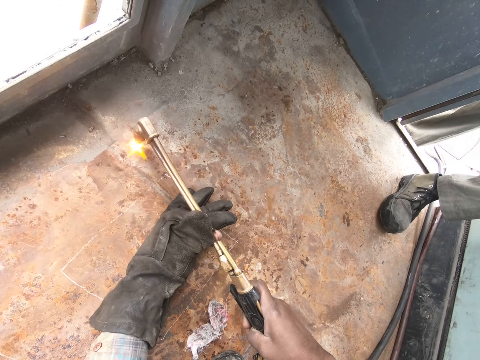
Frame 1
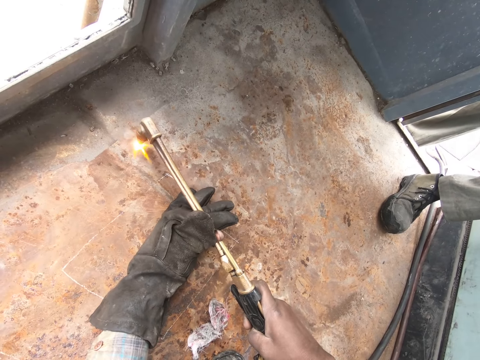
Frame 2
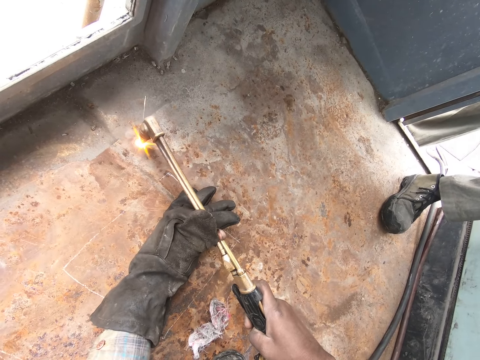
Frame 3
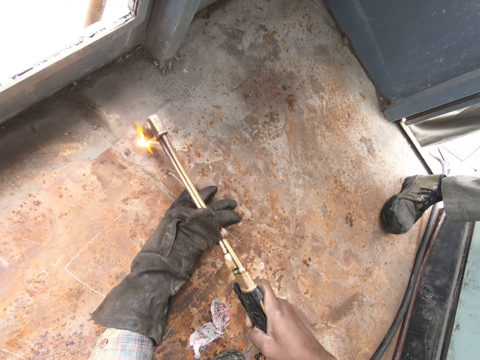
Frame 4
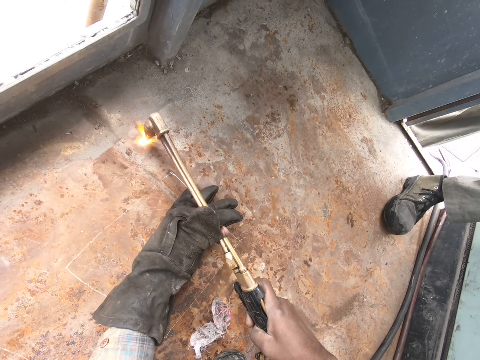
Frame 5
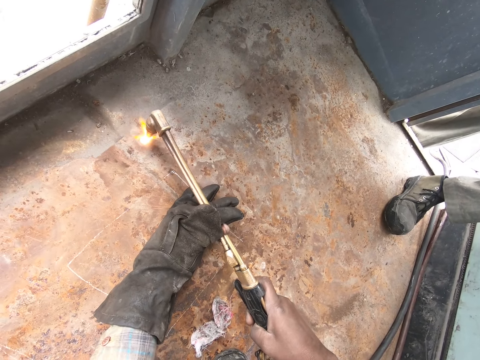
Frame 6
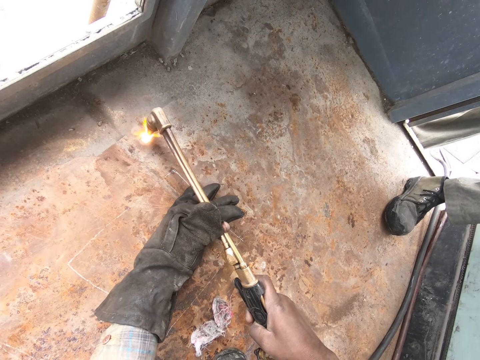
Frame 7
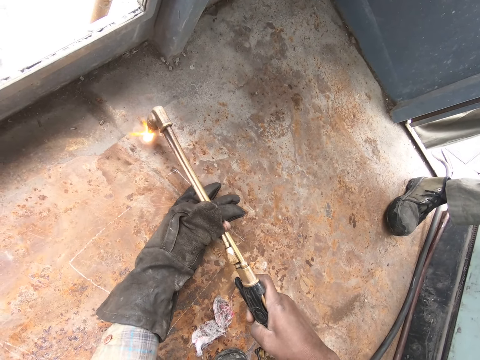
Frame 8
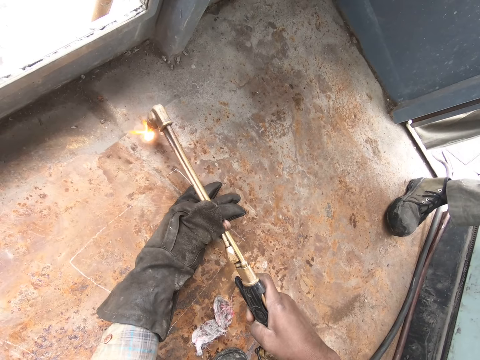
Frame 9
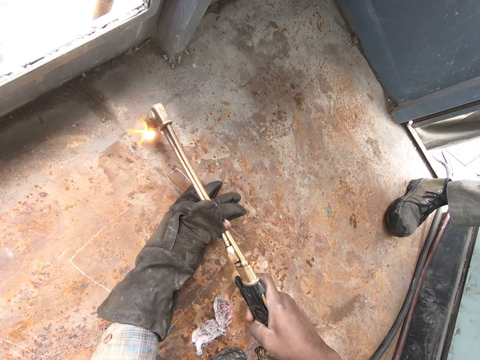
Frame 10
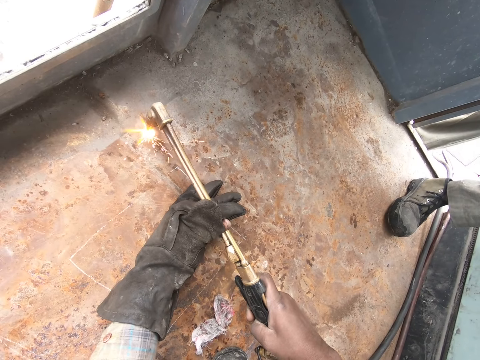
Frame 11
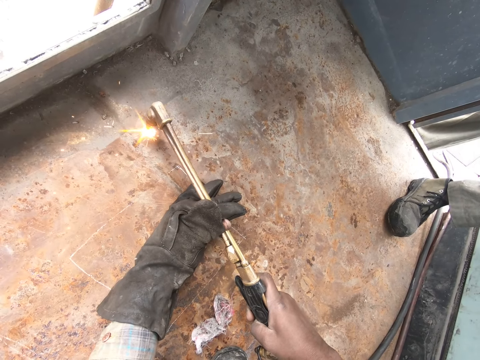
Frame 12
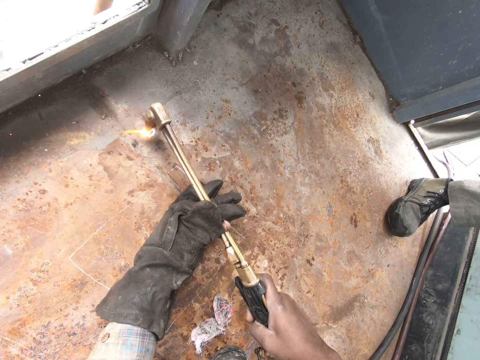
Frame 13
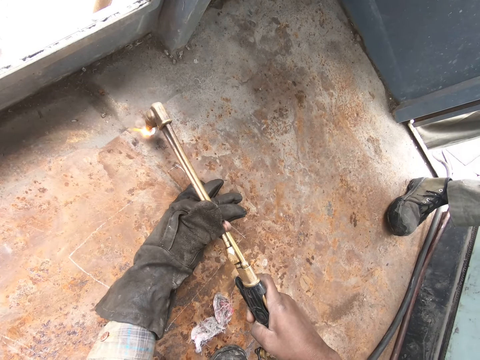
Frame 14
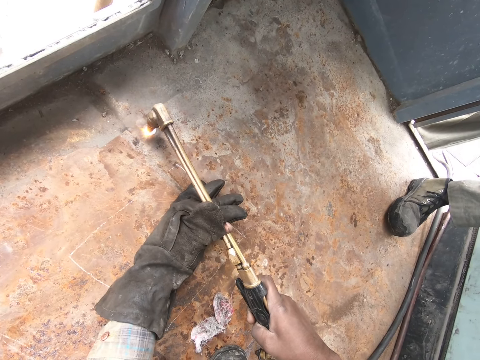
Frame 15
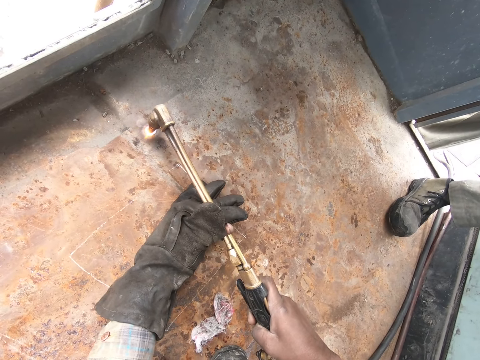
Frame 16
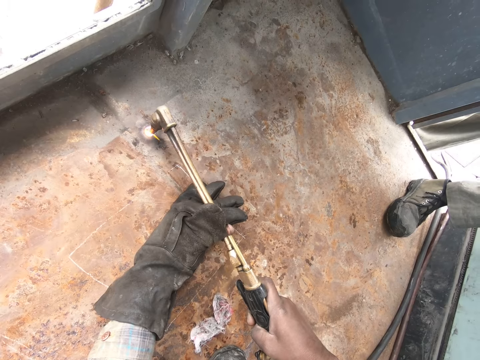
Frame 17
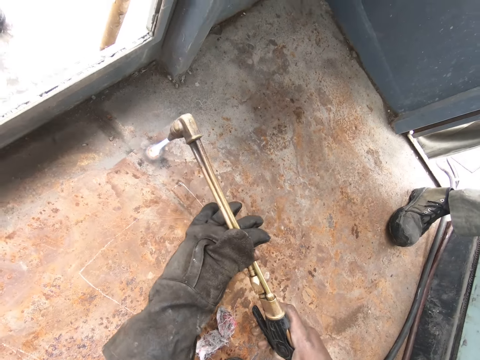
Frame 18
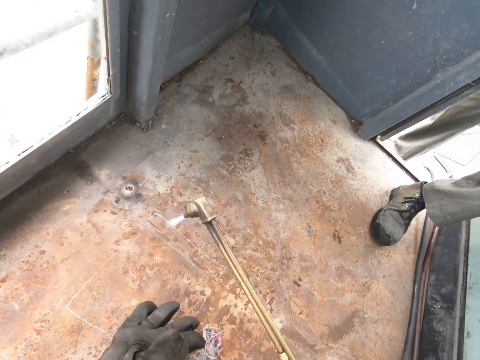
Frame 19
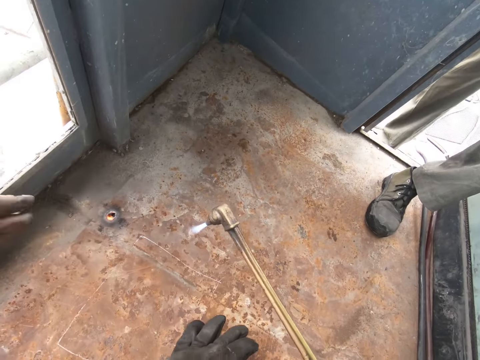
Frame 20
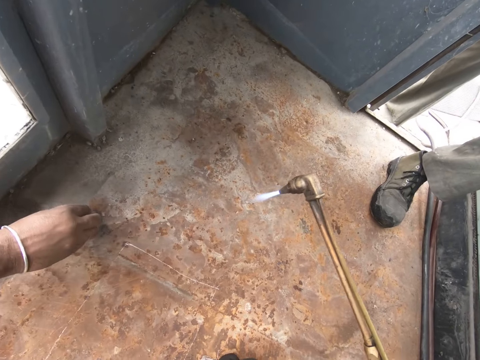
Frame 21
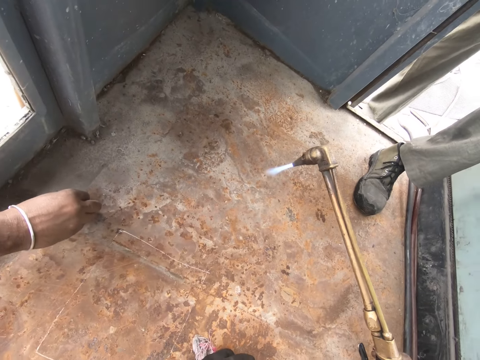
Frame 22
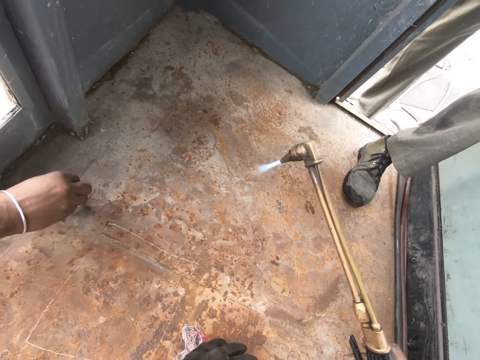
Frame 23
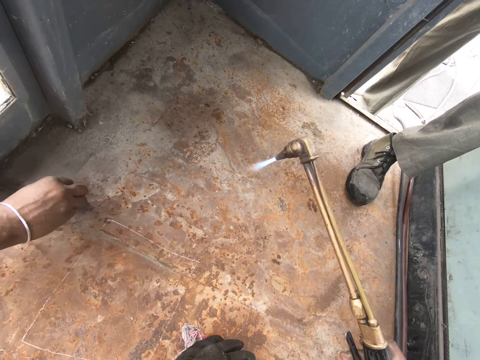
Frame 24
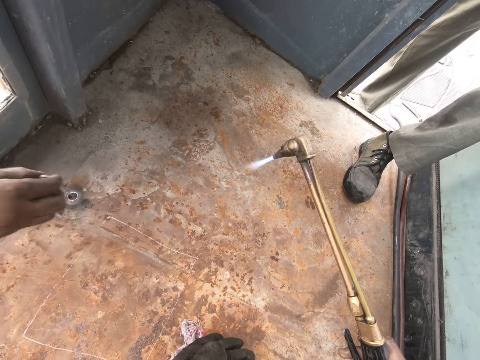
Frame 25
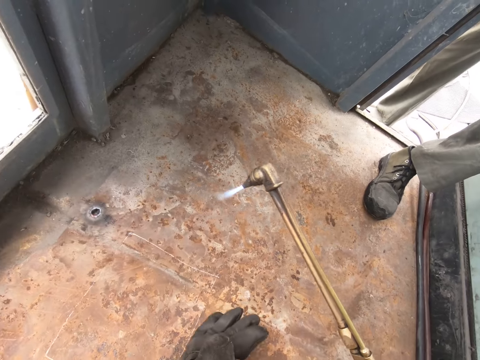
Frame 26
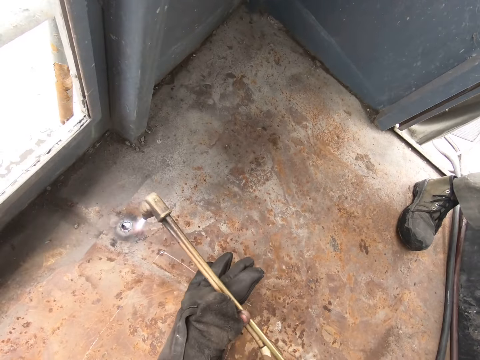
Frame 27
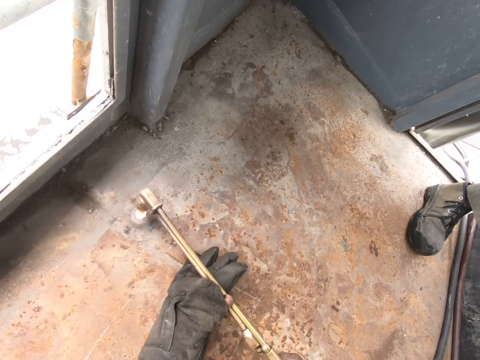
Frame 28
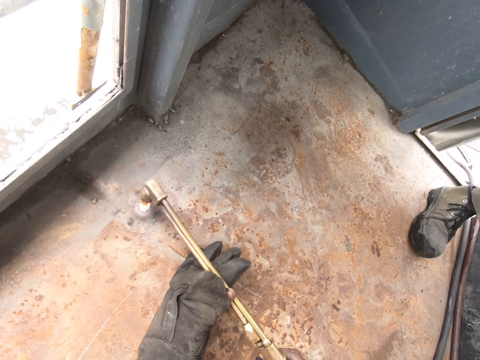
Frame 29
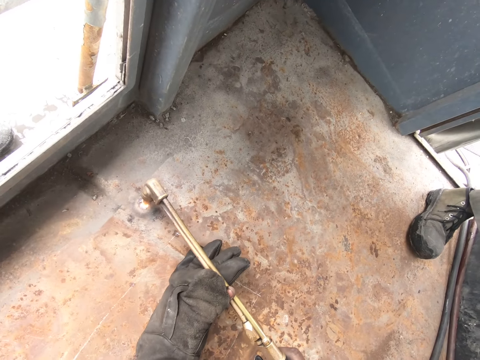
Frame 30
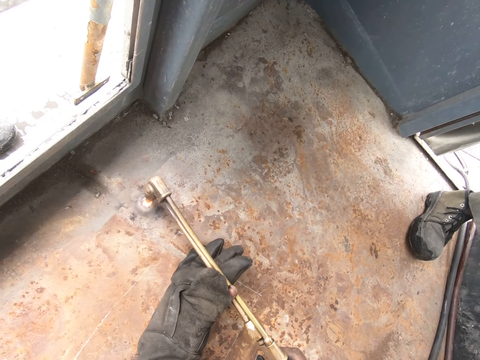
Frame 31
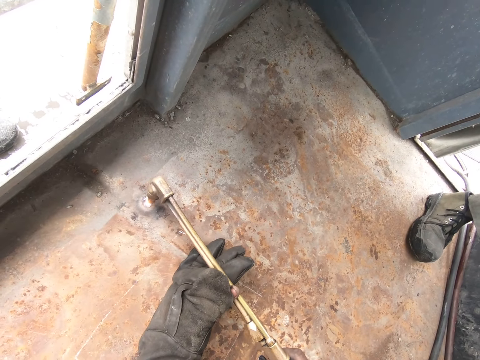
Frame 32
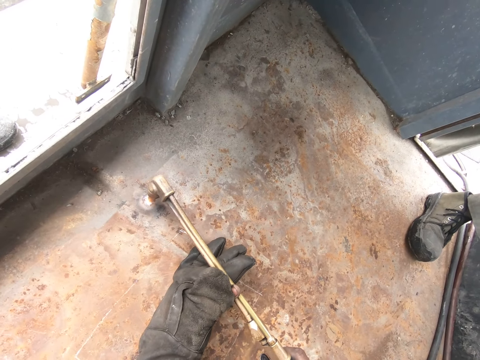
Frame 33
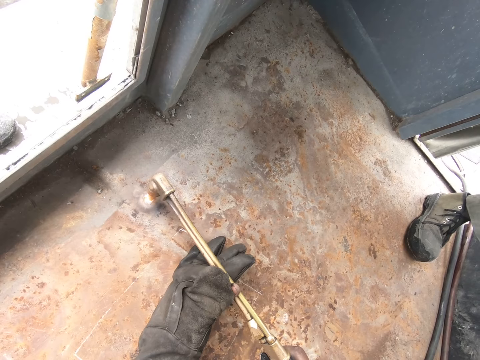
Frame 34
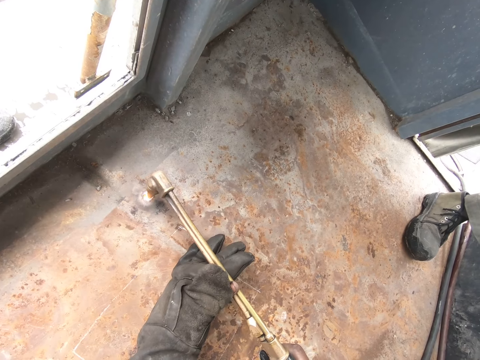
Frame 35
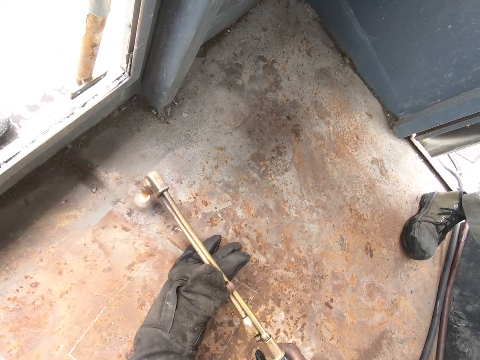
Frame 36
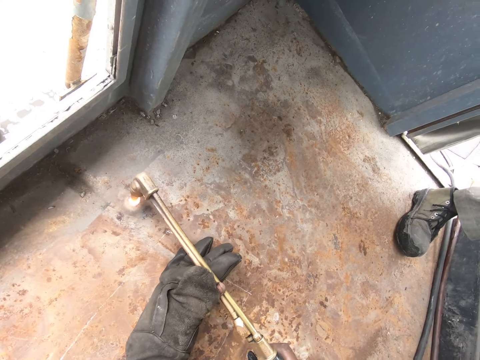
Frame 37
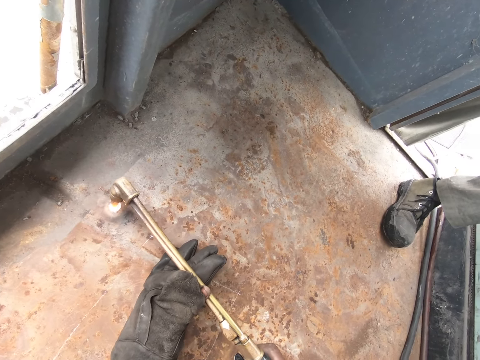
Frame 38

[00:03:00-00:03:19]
The camera wearer talks. A person knocks the hole with the metal. The camera wearer drills the hole with the fire machine. They burn the floor.

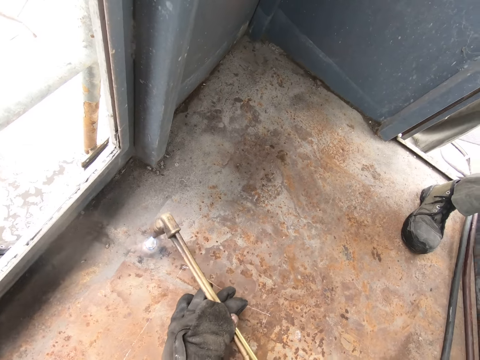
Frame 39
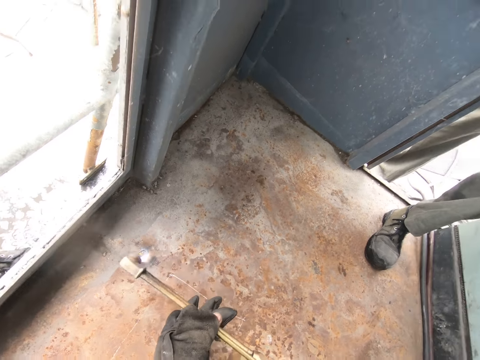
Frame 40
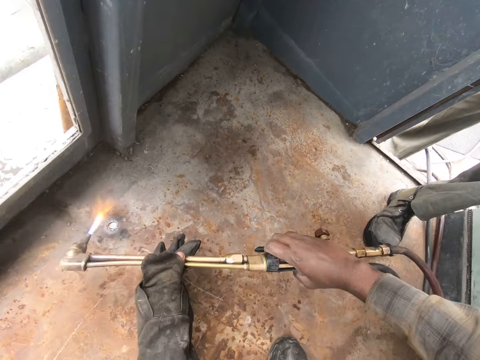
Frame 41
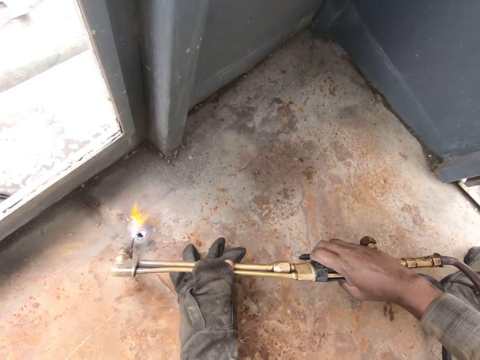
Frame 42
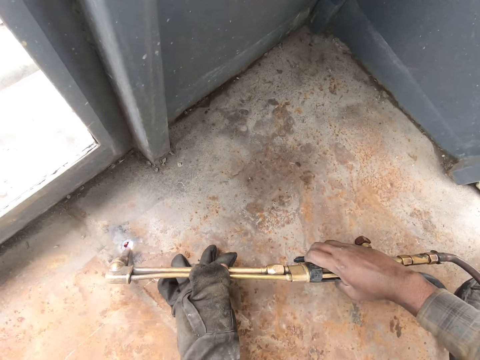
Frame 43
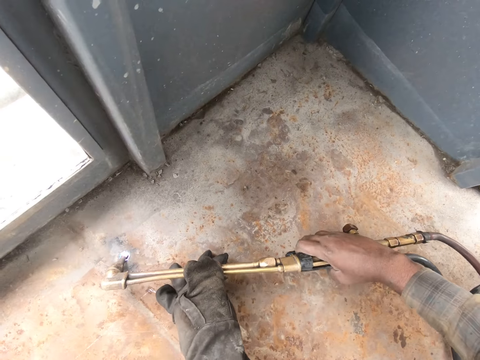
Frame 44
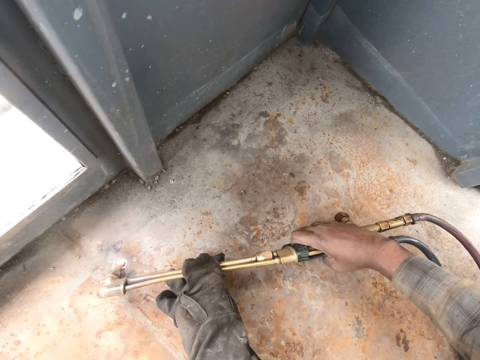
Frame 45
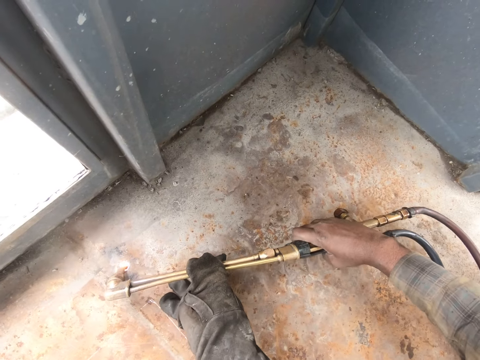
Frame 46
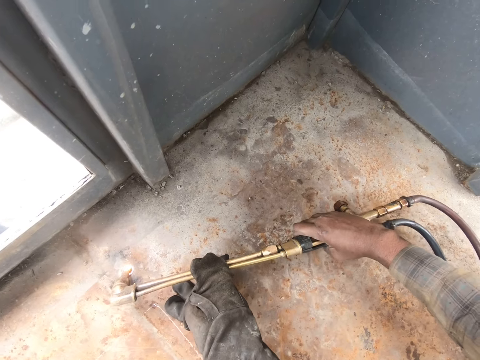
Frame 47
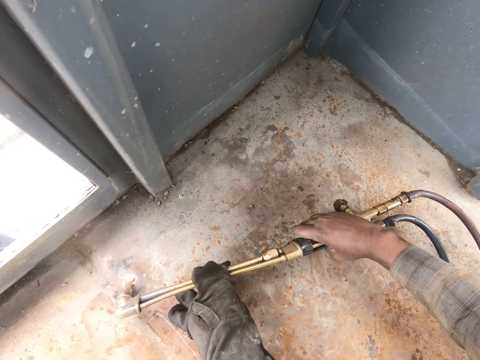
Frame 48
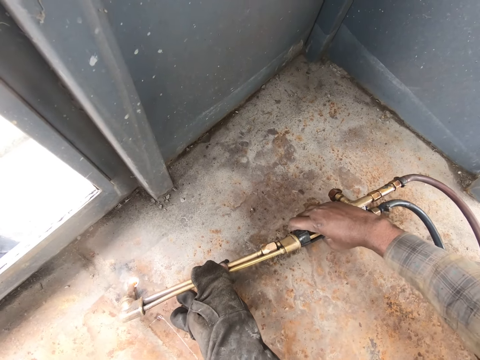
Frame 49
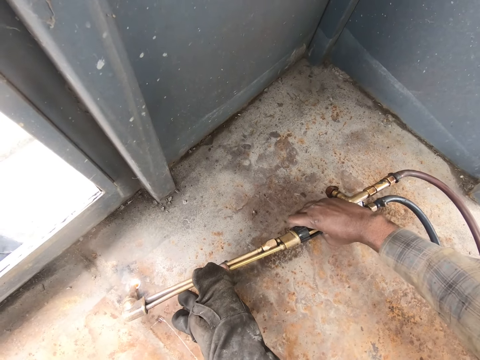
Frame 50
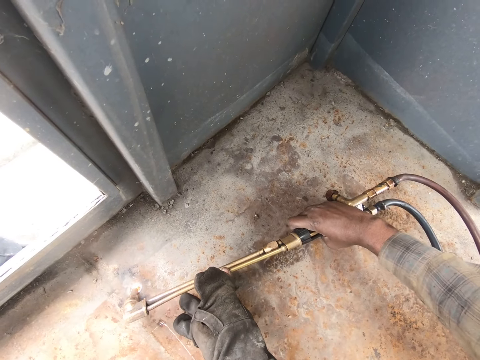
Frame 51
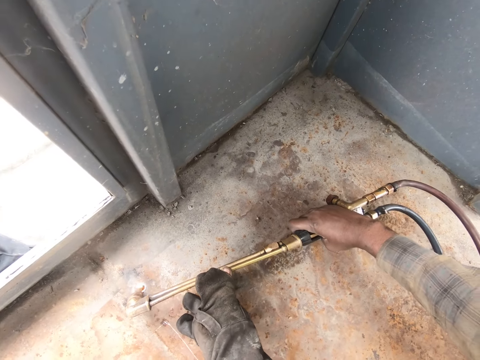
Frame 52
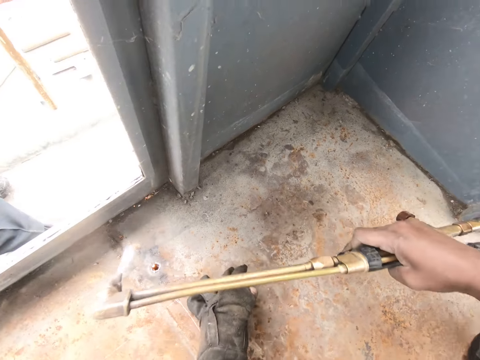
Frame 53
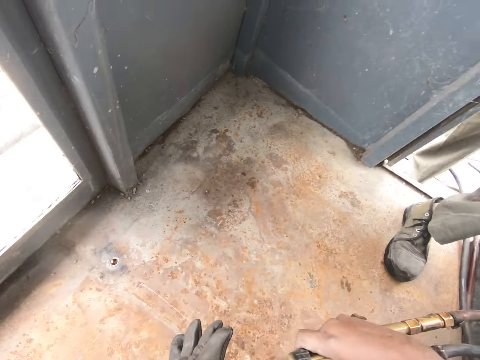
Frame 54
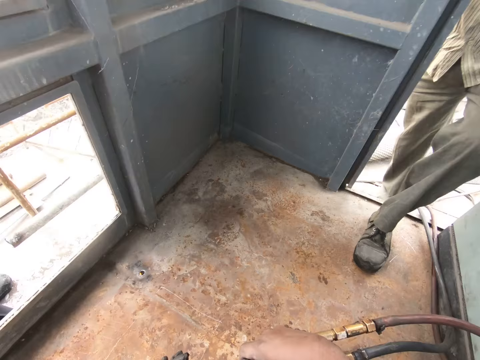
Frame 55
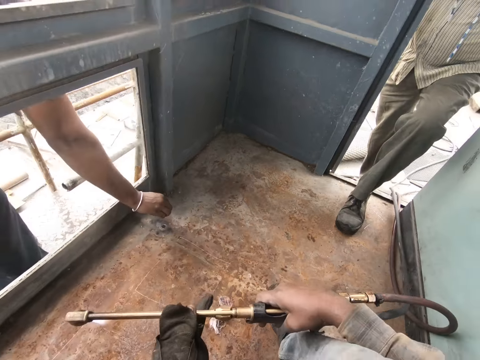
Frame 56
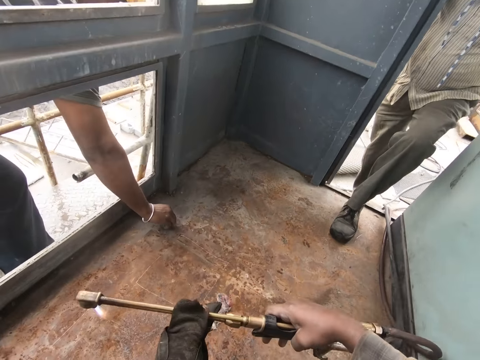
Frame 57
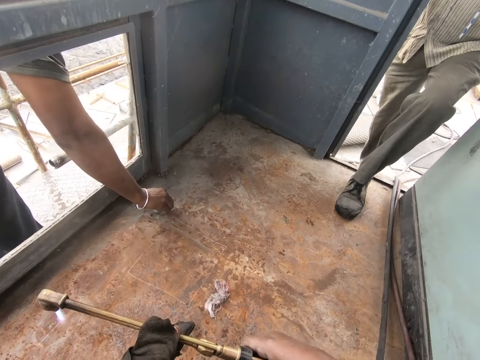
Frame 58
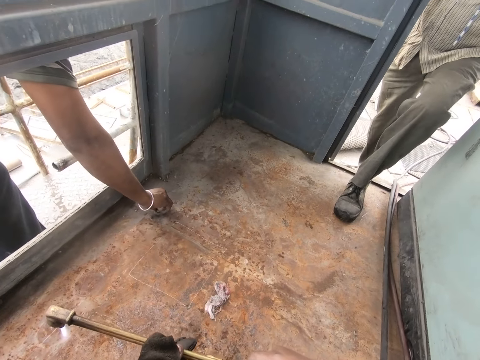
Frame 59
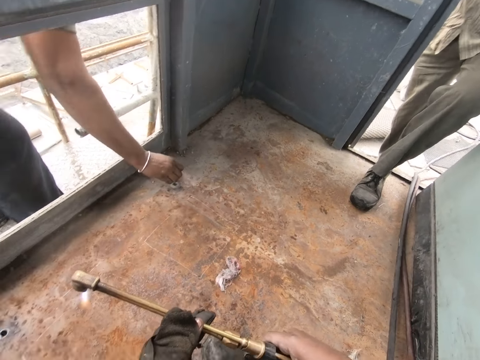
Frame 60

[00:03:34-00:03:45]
The camera wearer places the machine on the side way. A person fits the metal. The camera wearer puts the metal inside the hole. They move the fire machine. The person talks.
